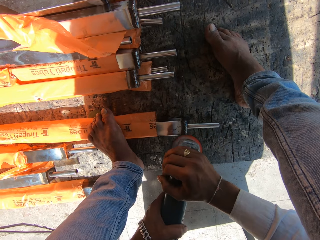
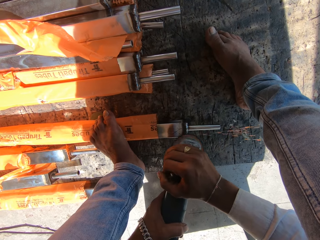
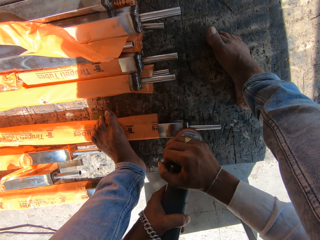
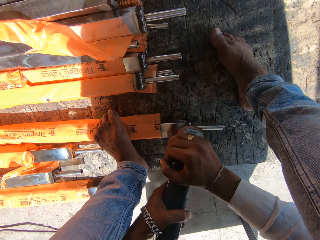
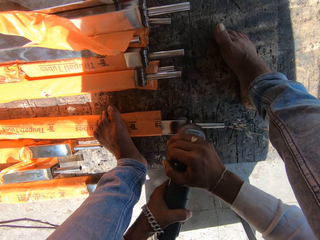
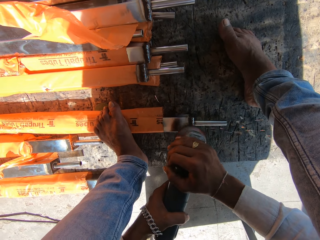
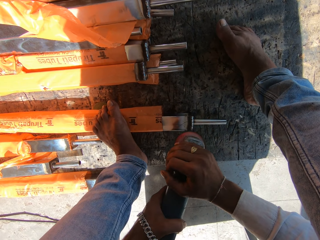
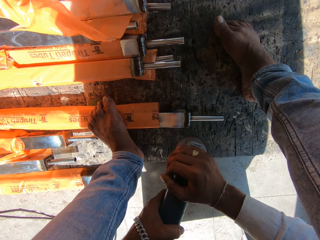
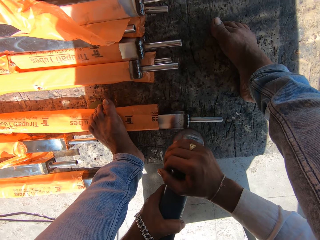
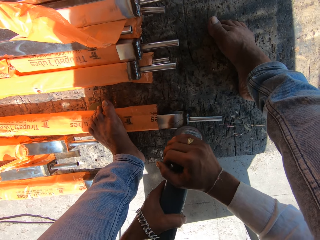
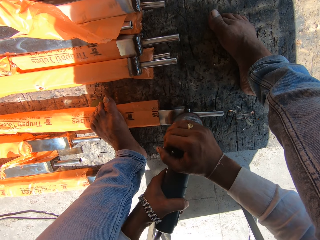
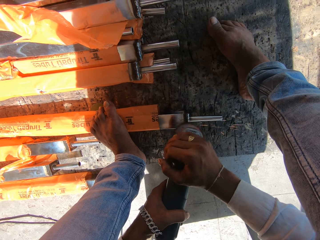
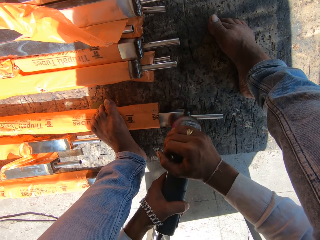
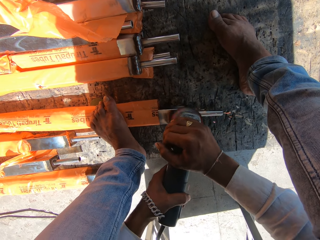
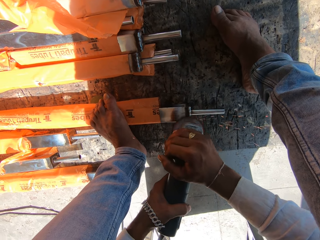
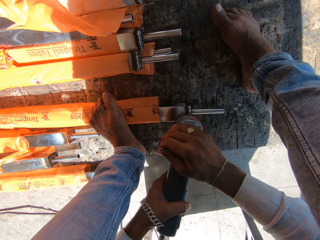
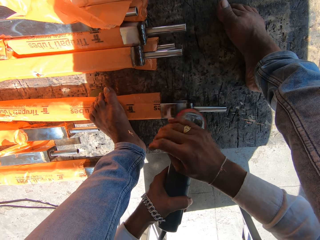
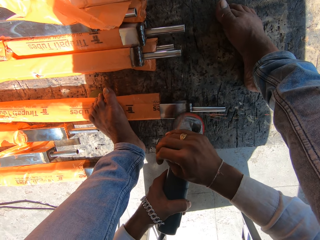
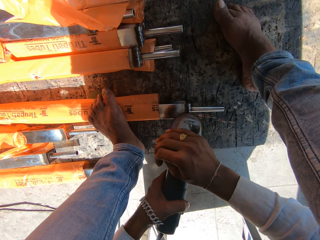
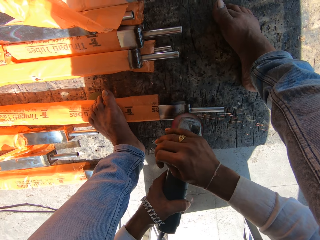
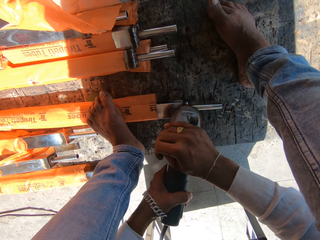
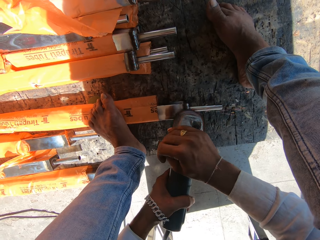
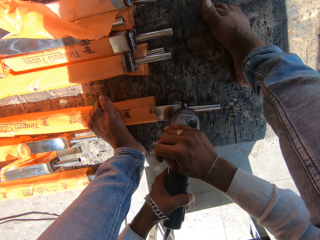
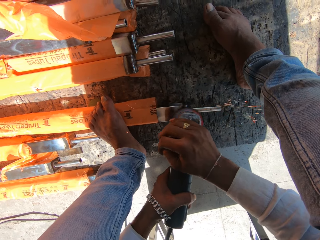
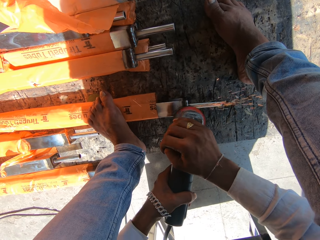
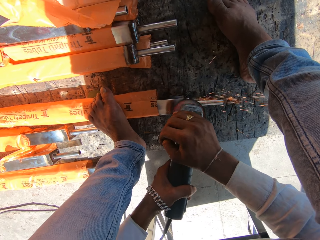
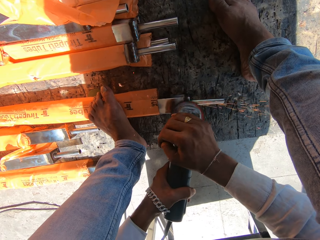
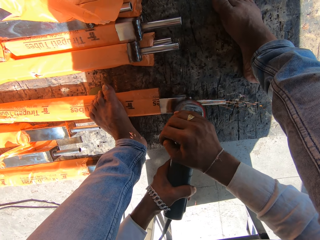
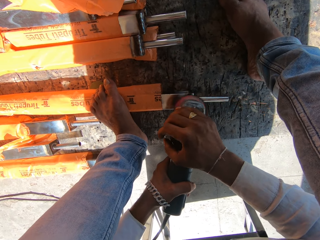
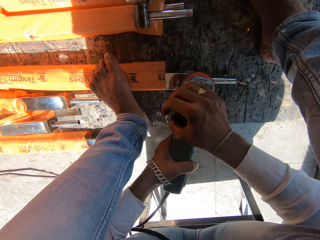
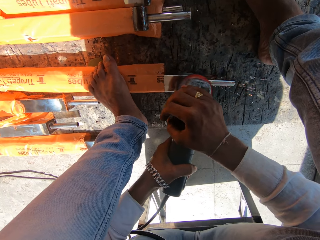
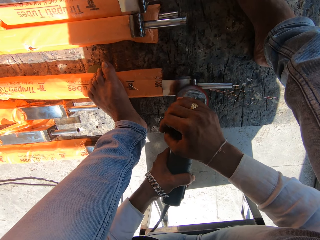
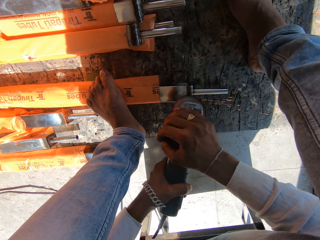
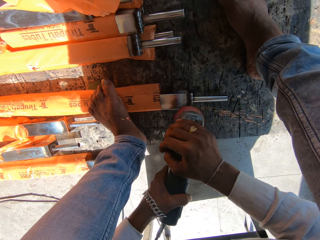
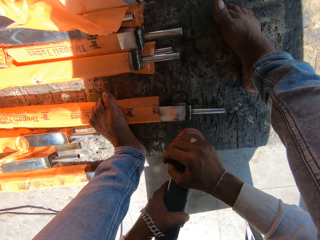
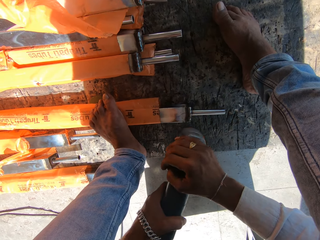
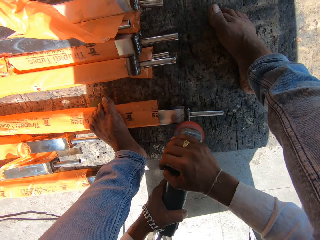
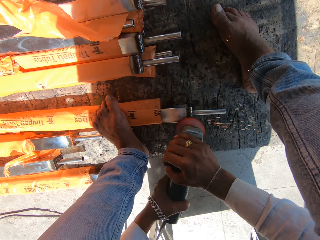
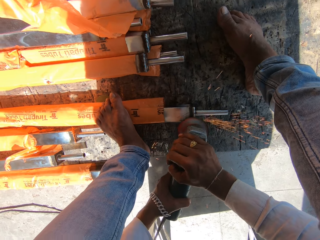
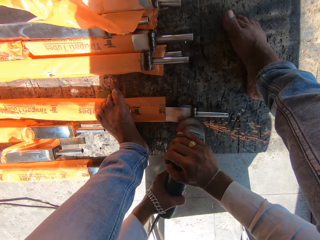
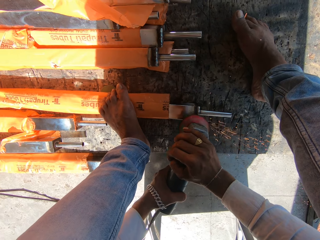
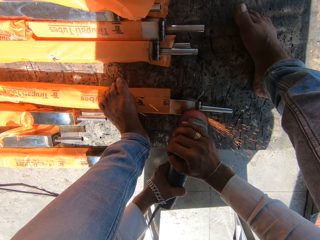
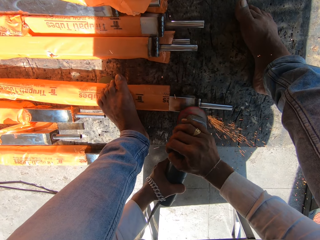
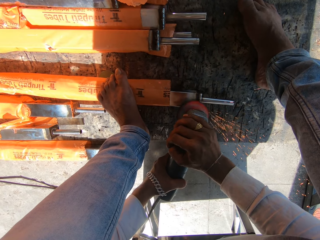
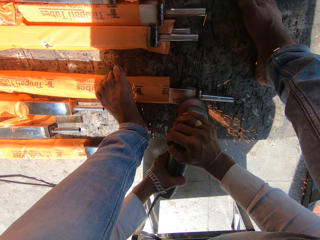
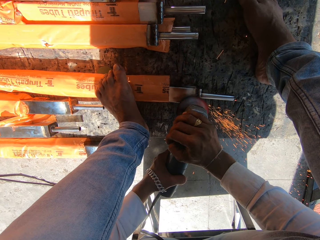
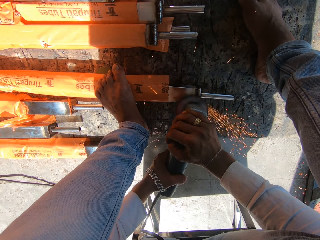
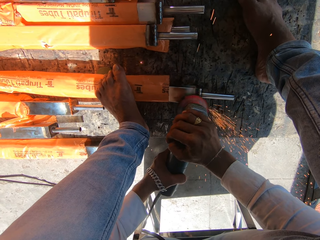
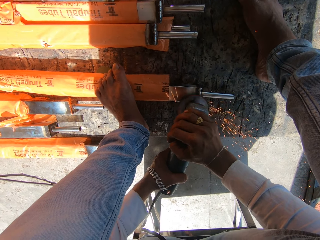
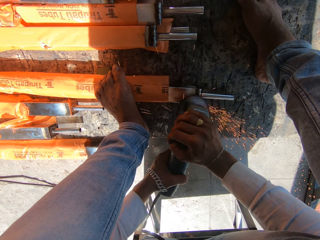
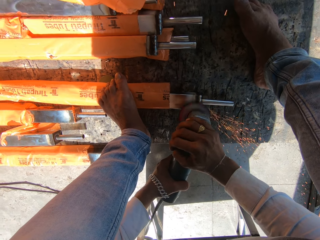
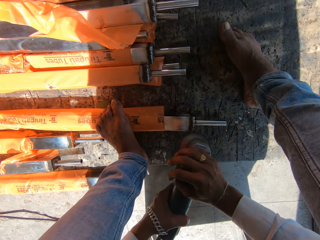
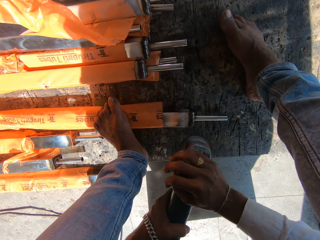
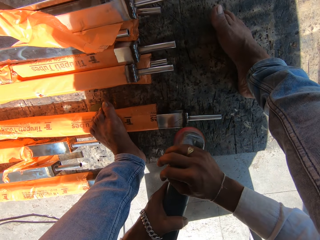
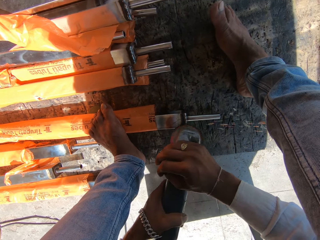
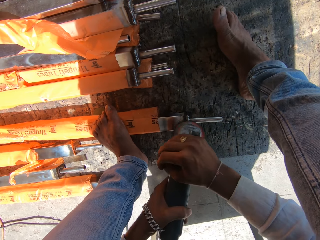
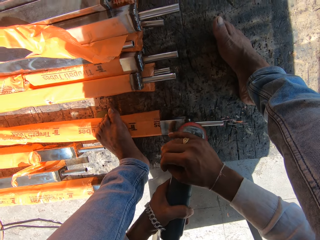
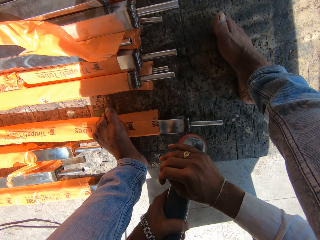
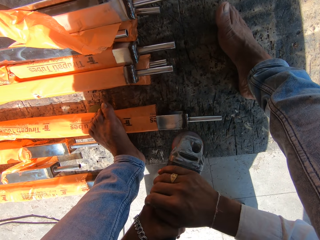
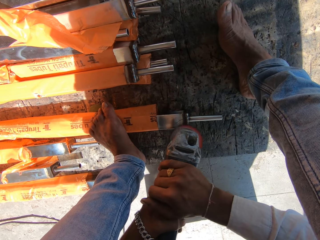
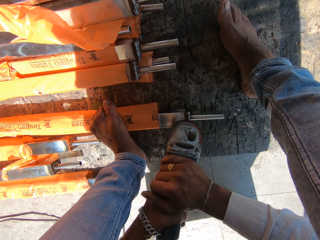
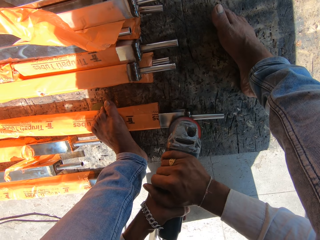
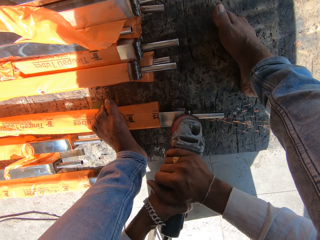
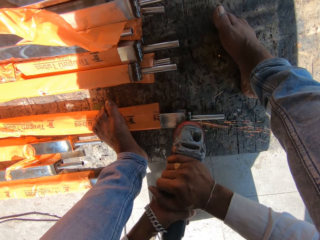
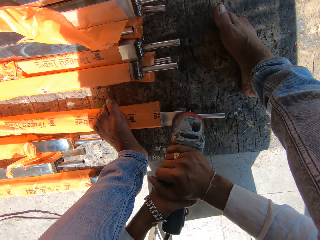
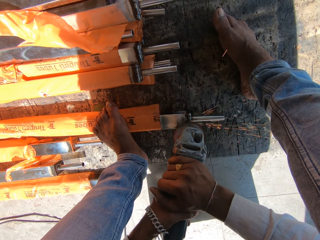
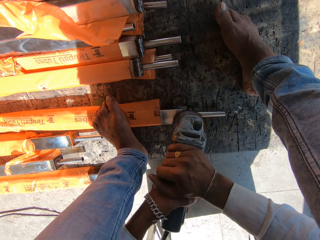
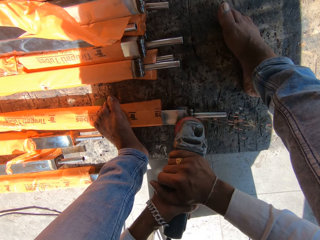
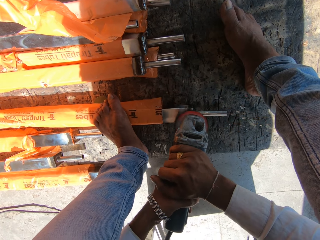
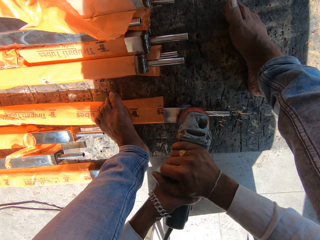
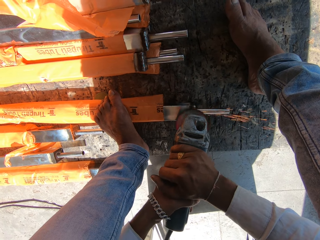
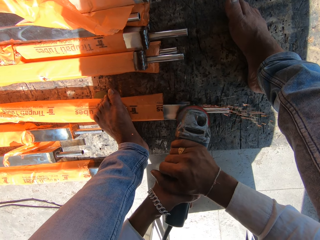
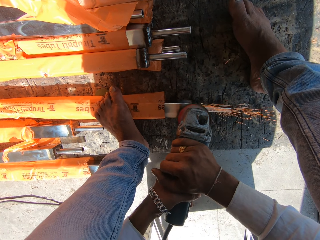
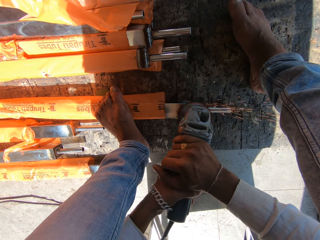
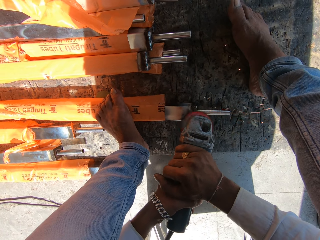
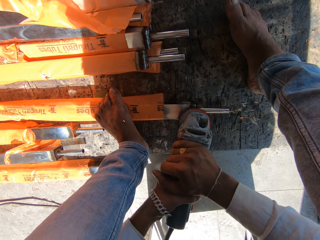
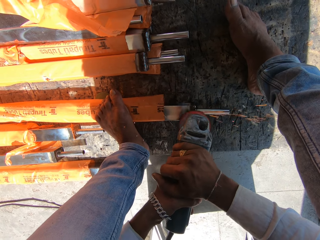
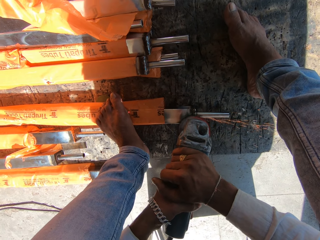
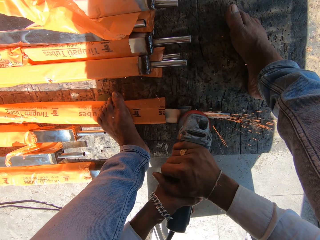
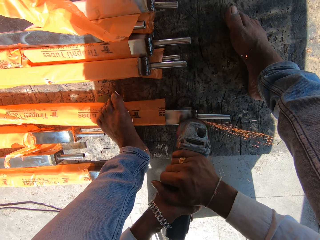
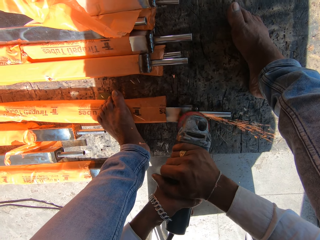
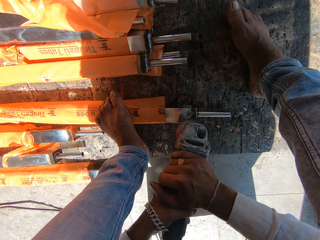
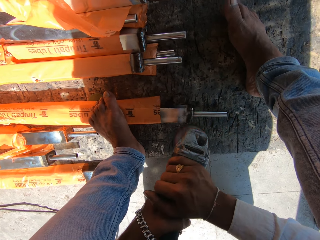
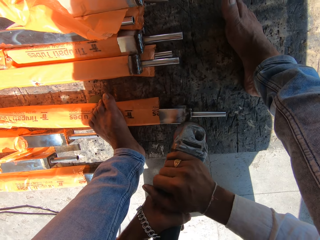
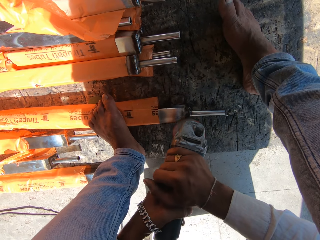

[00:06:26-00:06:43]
The camera wearer adjusts his right hand on the angle grinder. He adjusts his right hand on the angle grinder again. He polishes the metal tube on the floor with the angle grinder in both hands.

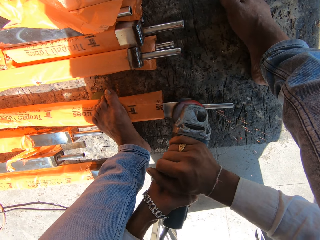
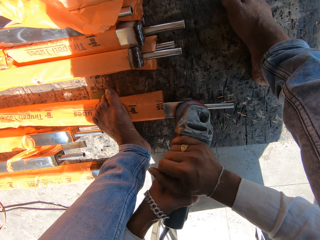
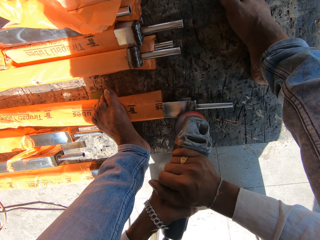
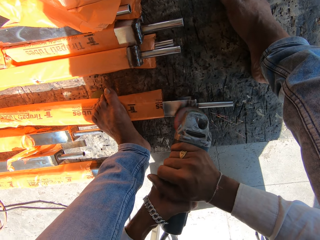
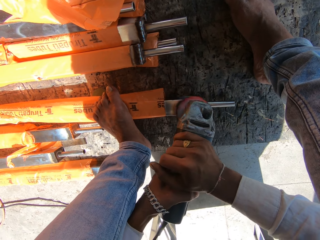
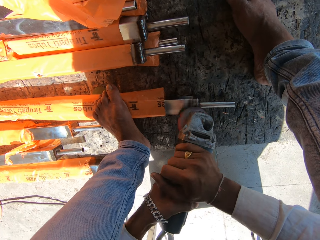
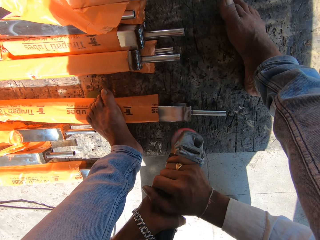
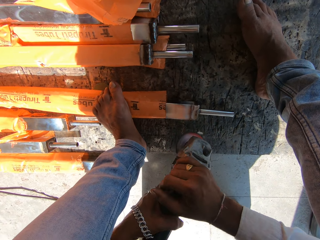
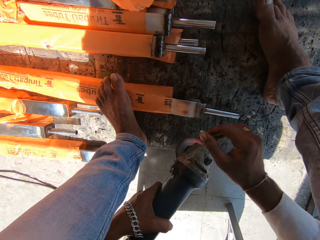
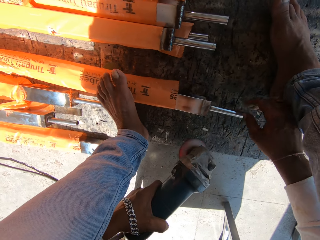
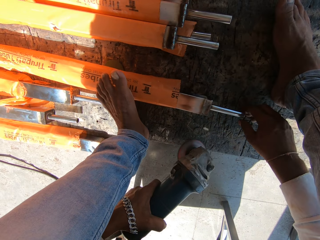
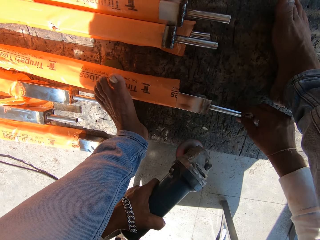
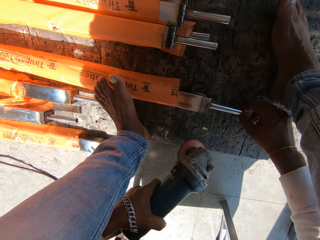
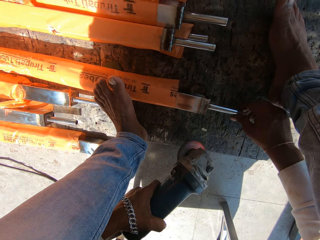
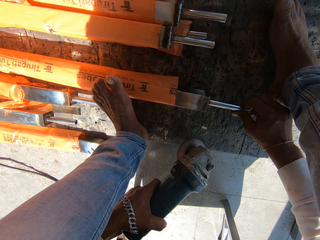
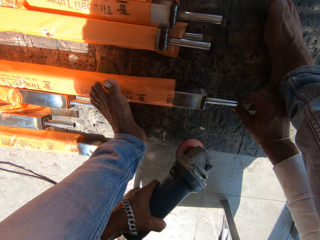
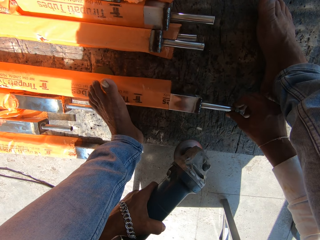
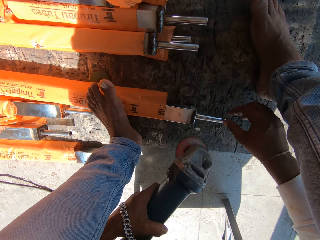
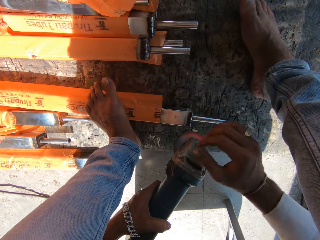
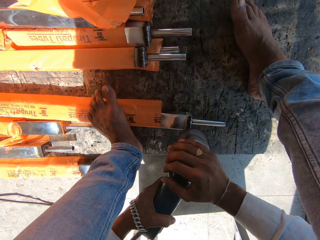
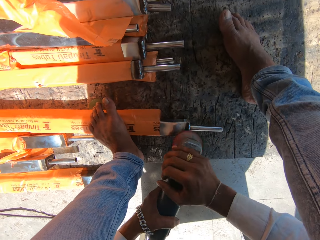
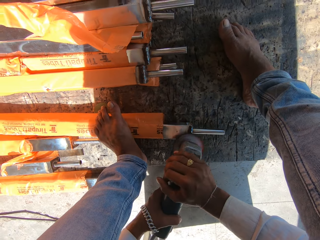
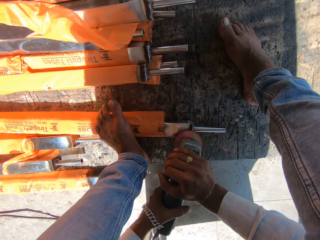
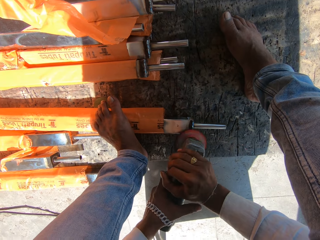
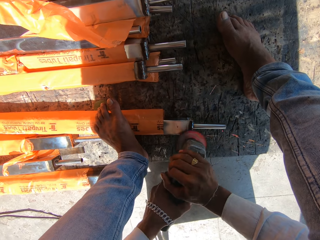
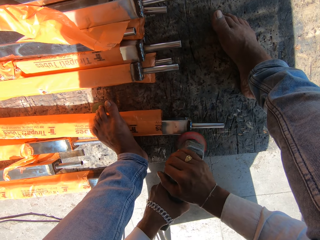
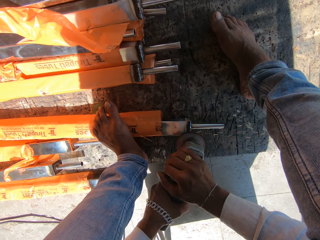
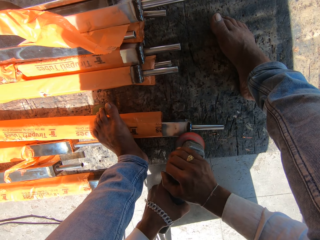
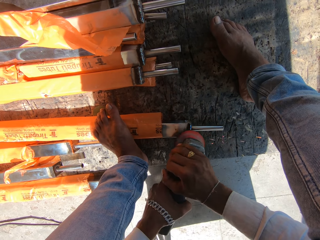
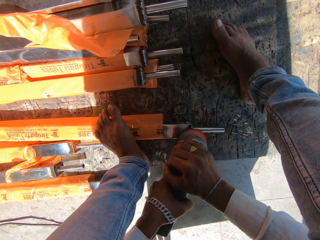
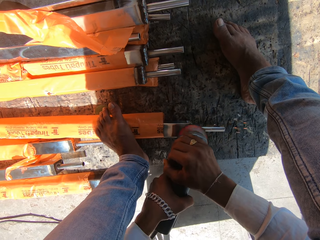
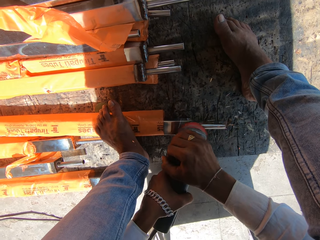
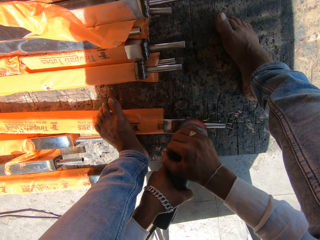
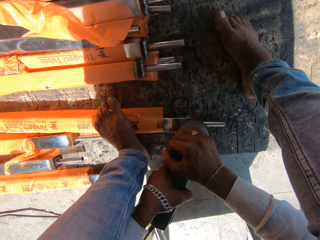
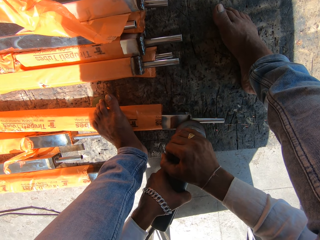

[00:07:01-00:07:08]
The camera wearer holds the angle grinder with his left hand. He adjusts the metal tube on the floor with his right hand. He touches the tirupati tube. He holds the angle grinder with both hands. He polishes the metal tube on the floor with the angle grinder in both hands. He welds. He adjusts his left hand on the angle grinder.
